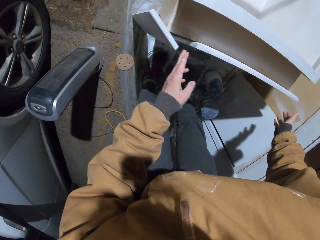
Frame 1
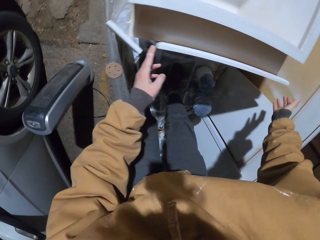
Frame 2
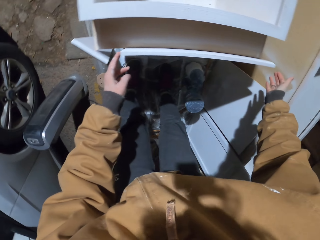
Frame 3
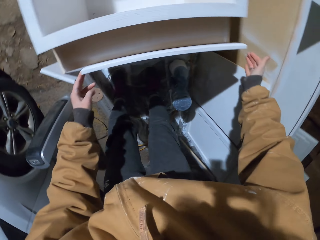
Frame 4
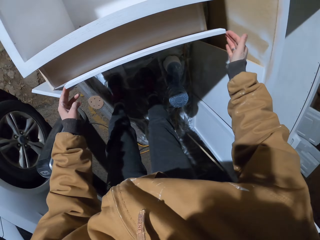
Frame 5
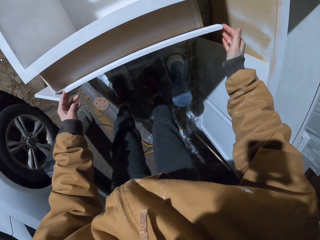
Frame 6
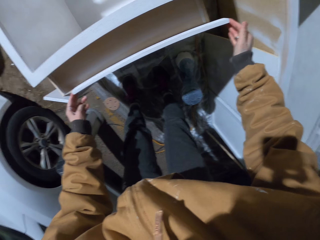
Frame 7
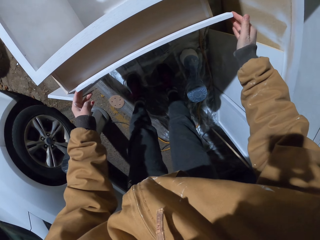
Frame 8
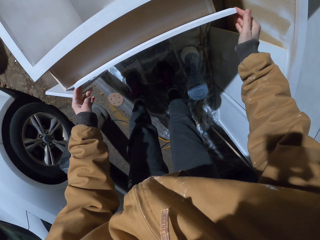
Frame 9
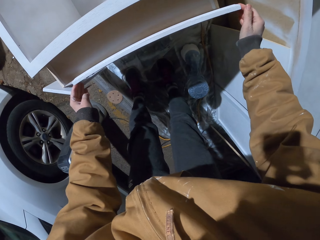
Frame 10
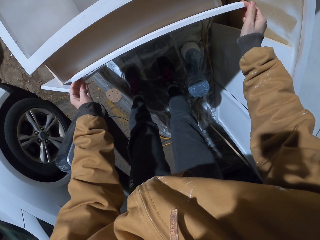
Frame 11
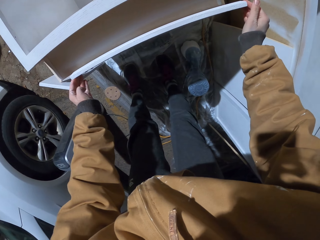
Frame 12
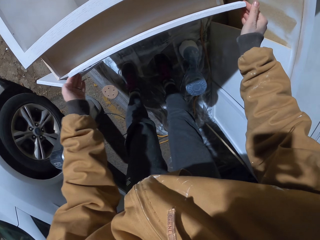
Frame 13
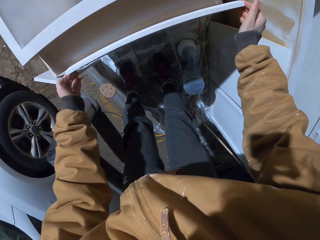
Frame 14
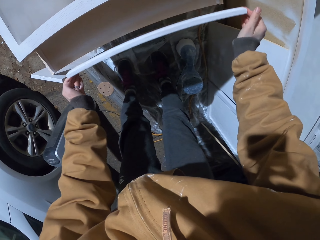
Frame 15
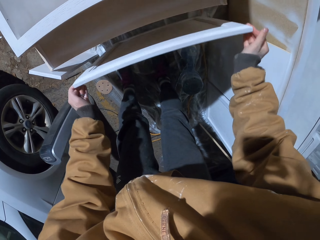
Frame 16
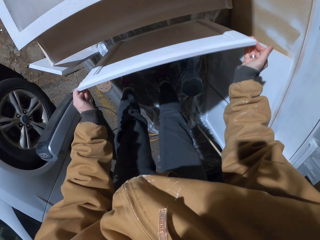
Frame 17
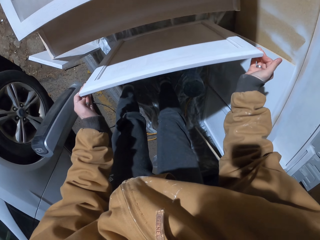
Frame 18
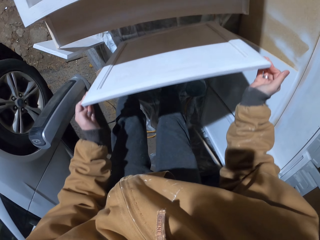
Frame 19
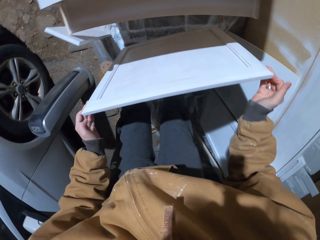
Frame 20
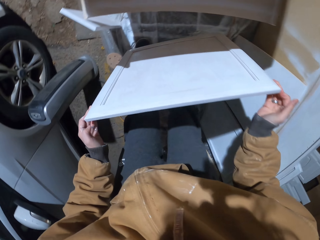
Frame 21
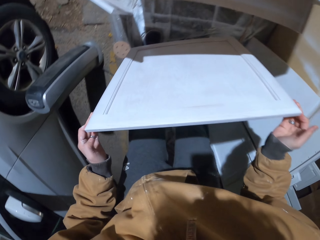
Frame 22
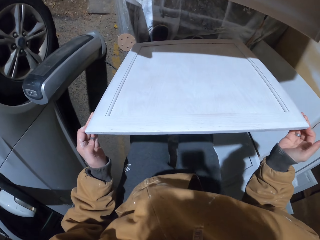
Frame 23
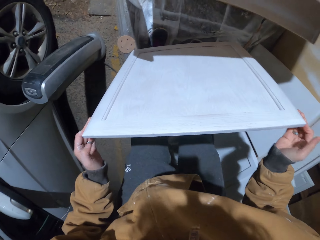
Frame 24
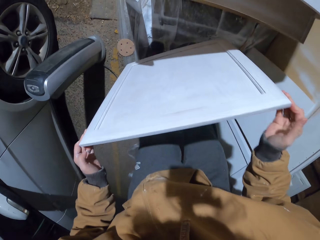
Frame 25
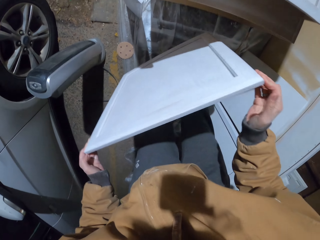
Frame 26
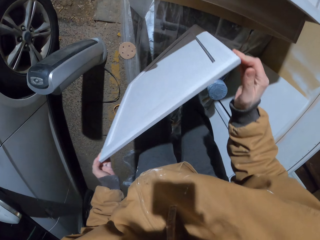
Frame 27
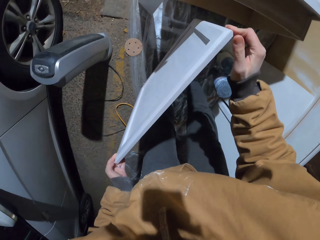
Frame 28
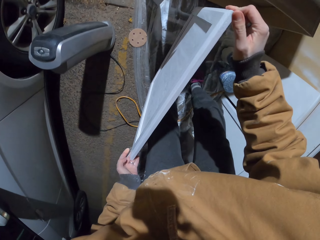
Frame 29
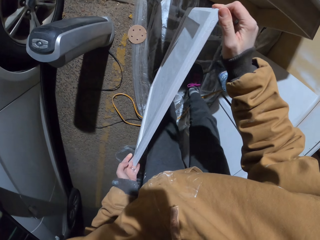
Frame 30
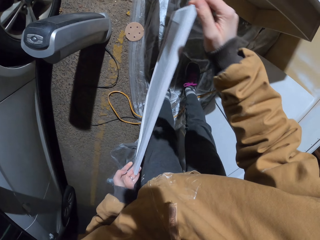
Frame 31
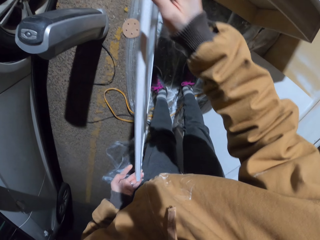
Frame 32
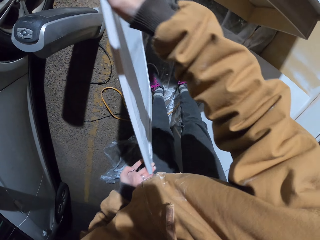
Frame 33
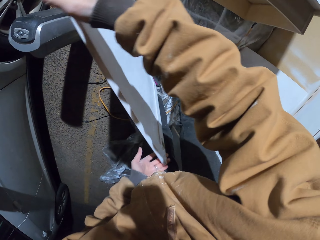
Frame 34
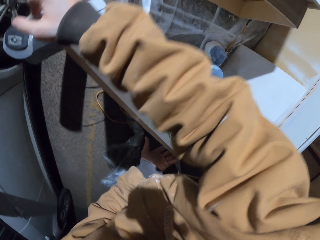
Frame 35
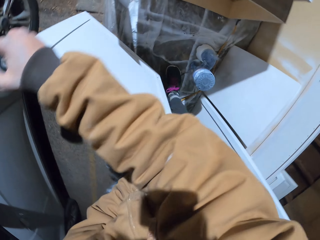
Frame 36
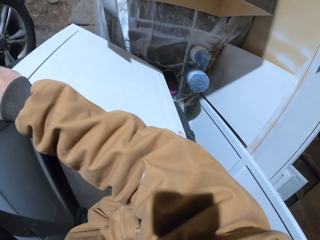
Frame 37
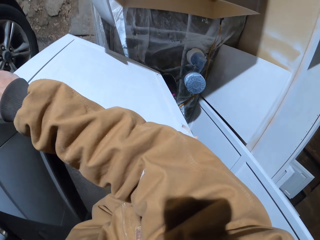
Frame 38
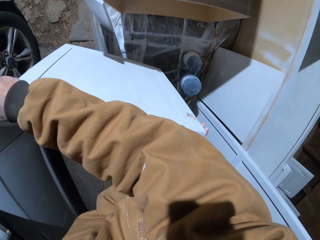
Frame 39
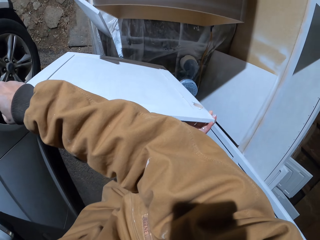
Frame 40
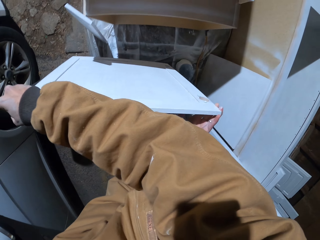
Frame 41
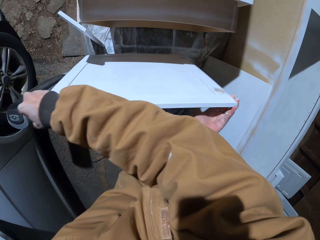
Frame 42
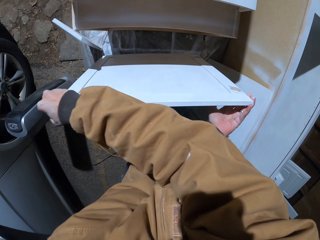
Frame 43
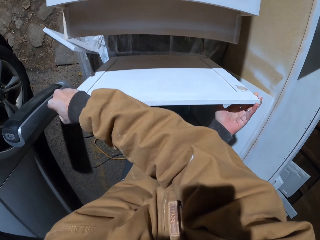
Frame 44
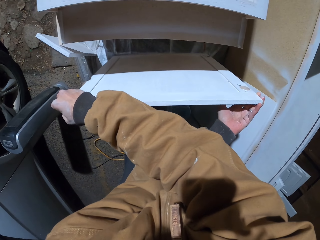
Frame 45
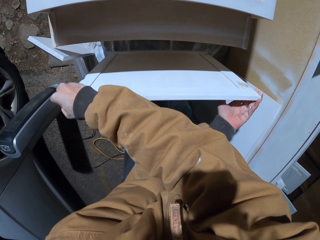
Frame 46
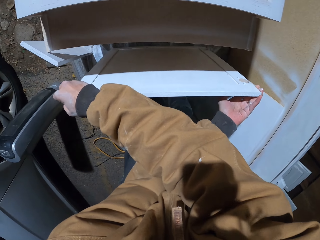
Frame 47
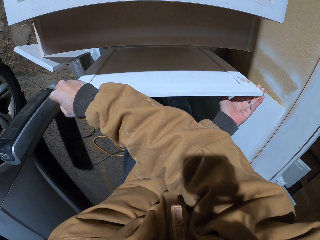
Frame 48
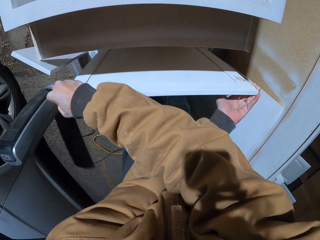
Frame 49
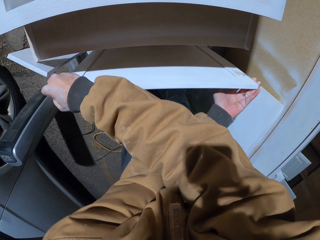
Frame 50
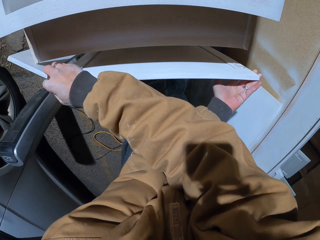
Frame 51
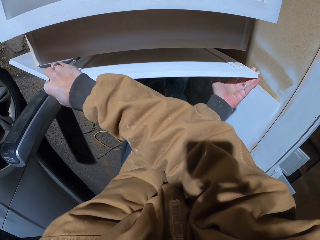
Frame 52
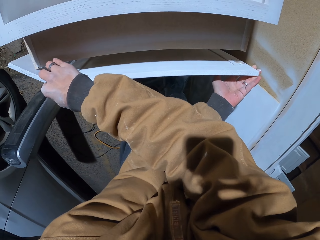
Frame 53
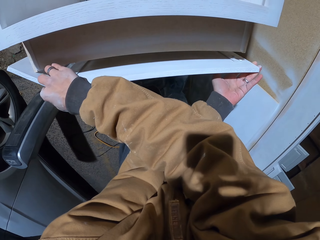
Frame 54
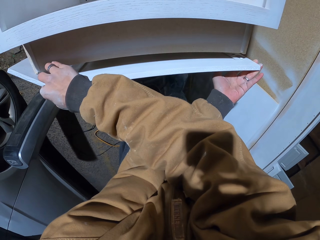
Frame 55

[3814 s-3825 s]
The camera wearer picks up the wood. They turn the wood.

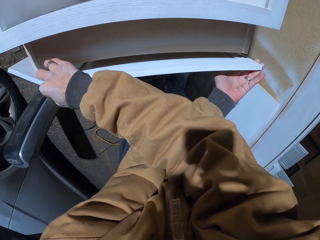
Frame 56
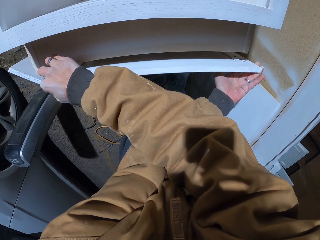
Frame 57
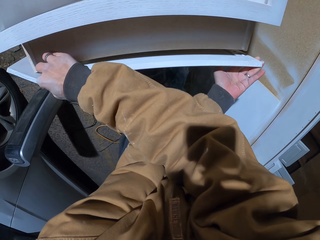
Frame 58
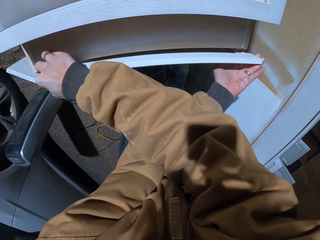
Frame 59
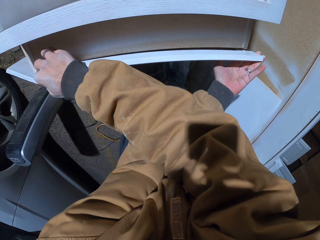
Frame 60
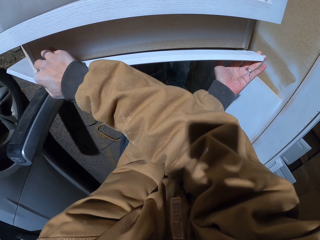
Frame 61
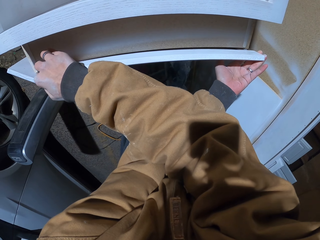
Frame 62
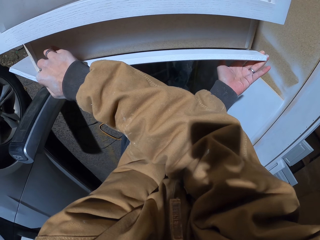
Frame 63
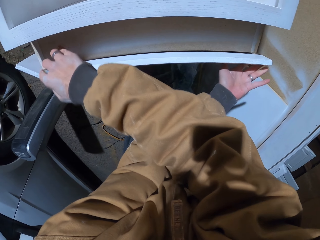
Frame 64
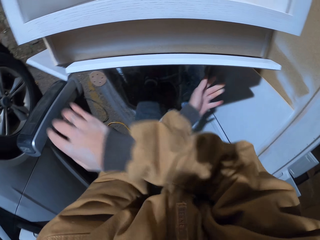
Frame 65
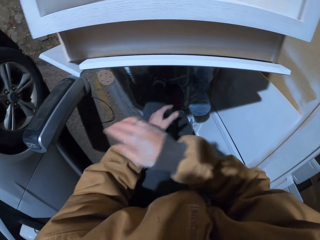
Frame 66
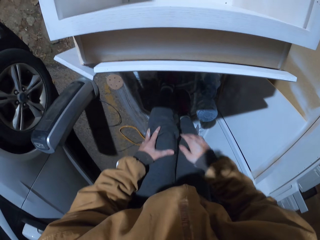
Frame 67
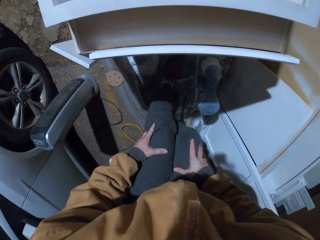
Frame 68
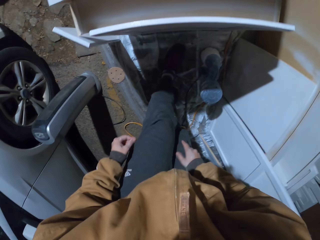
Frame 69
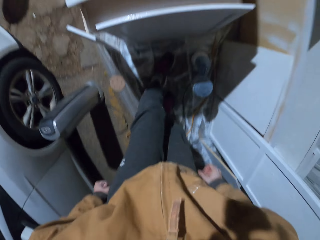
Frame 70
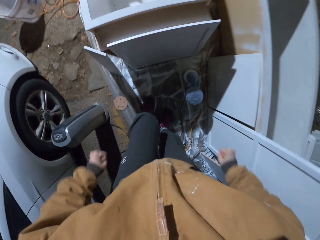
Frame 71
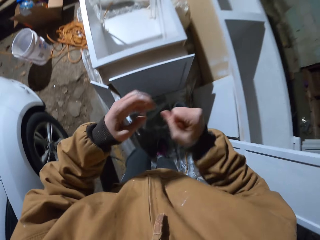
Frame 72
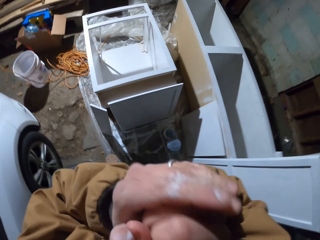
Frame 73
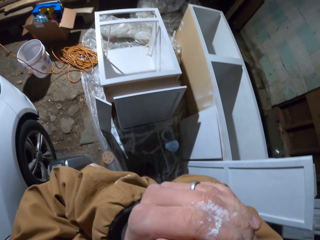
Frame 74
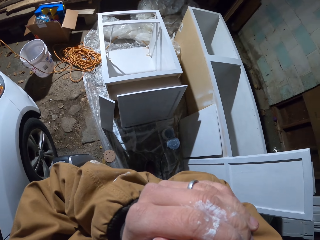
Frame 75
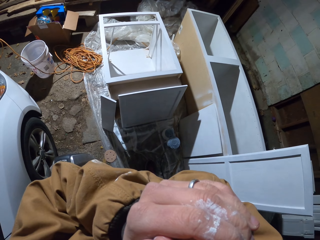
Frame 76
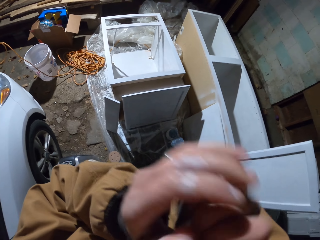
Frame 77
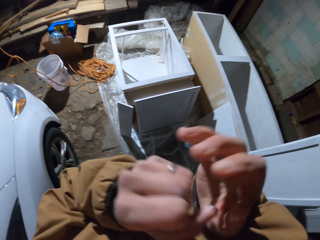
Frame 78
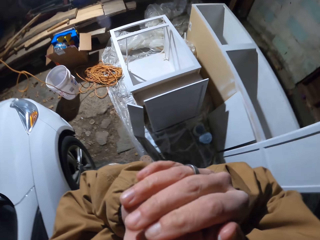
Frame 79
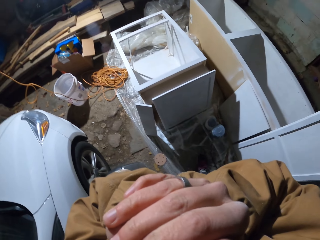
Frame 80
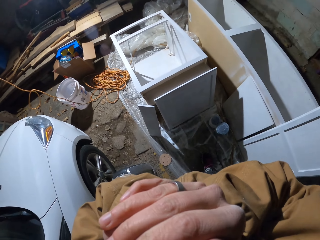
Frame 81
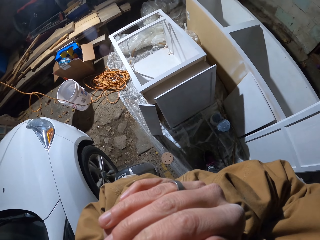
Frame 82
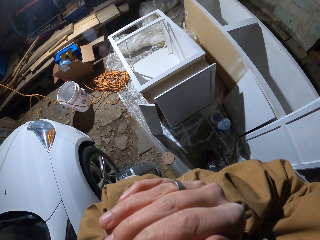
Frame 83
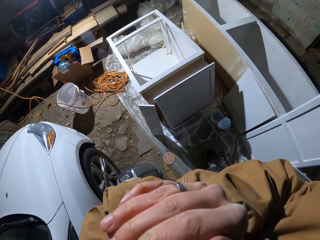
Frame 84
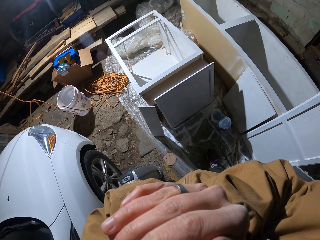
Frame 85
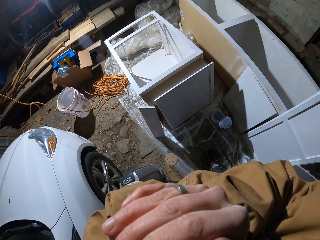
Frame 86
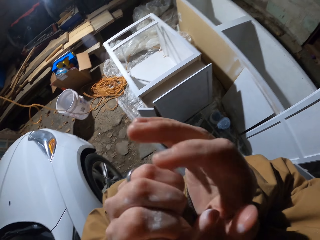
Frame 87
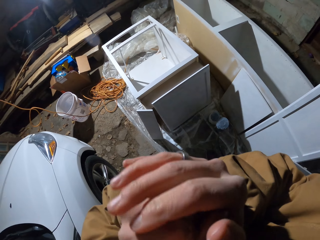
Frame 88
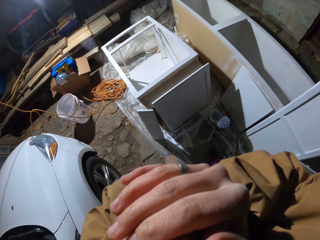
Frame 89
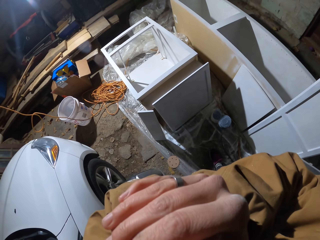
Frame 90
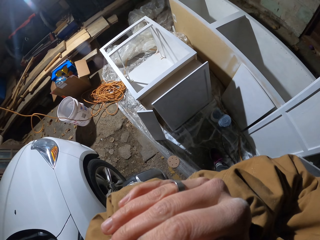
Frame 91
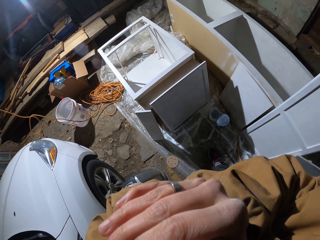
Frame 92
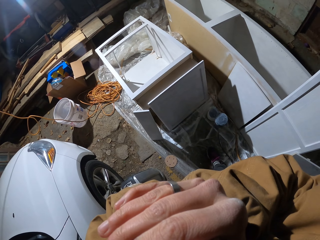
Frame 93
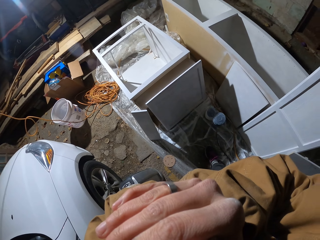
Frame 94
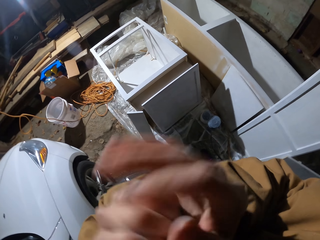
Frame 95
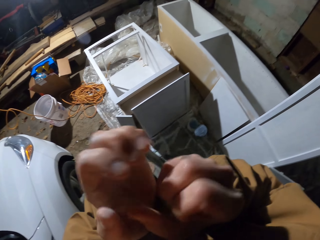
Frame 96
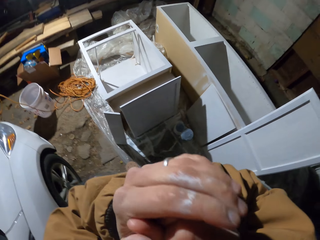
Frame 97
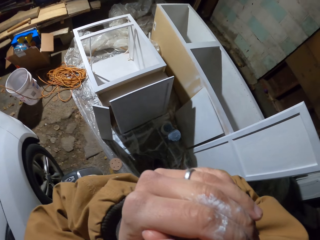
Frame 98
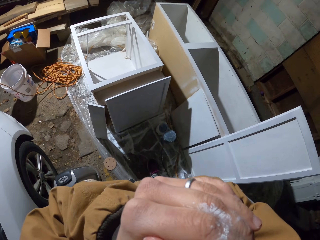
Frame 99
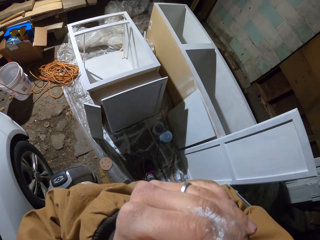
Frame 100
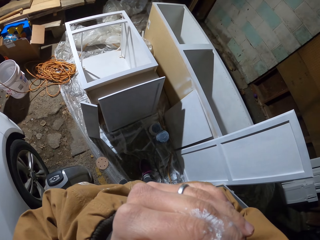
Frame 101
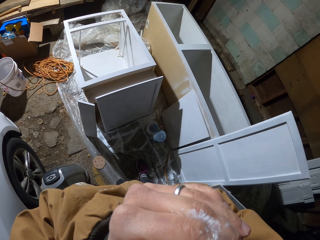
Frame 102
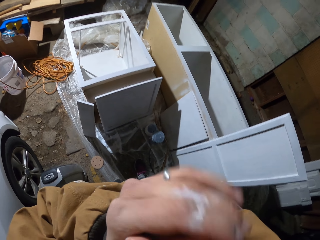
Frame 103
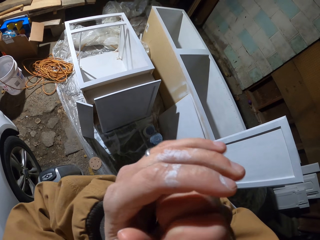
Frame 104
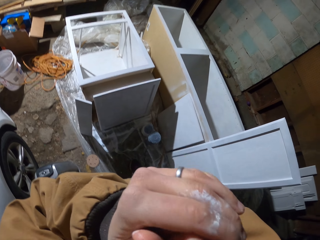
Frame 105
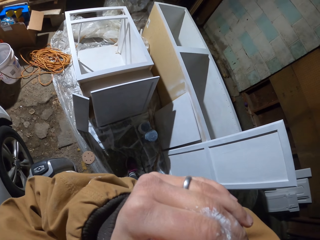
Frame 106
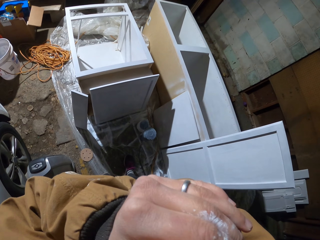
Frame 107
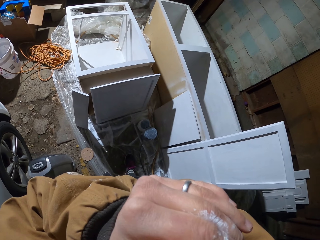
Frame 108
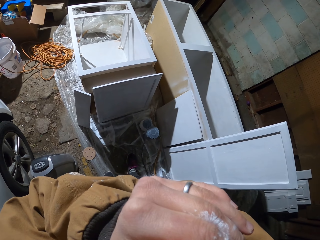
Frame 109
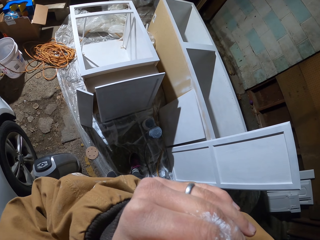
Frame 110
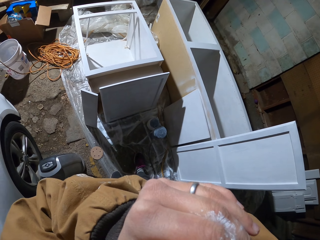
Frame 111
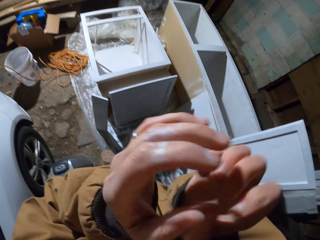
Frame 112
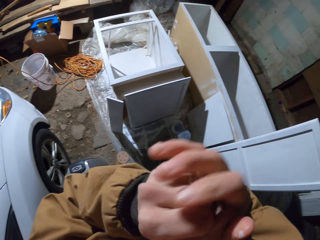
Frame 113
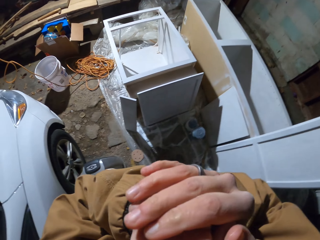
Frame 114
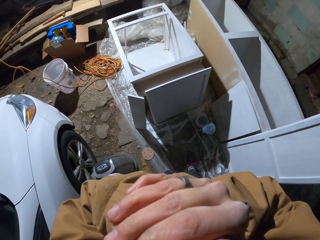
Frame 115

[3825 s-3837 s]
The camera wearer places the wood down. They move a hand. They move a hand again. They look around. They move a hand. They look around. They move a hand. They look around.
